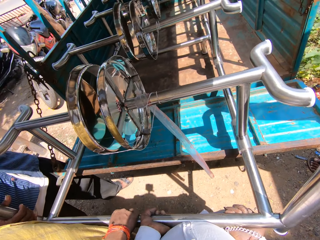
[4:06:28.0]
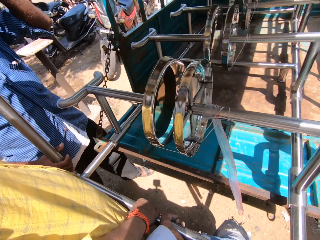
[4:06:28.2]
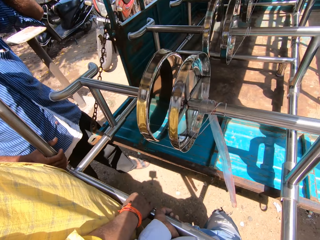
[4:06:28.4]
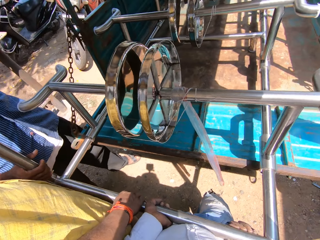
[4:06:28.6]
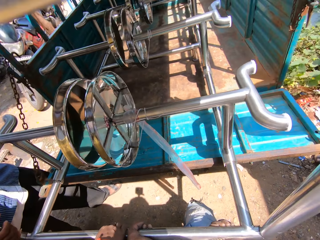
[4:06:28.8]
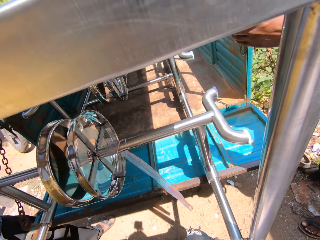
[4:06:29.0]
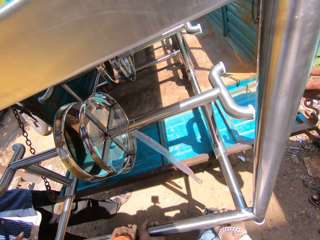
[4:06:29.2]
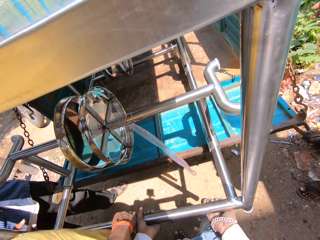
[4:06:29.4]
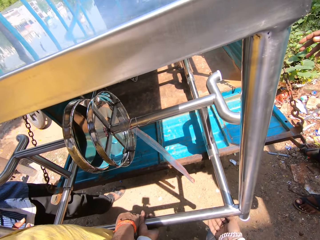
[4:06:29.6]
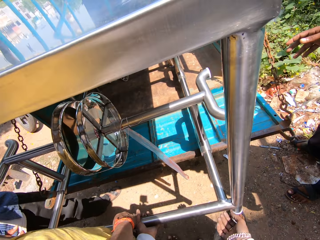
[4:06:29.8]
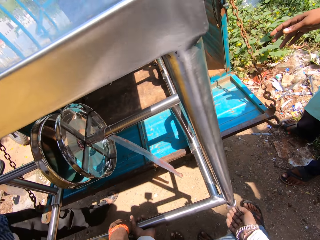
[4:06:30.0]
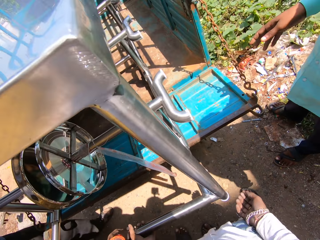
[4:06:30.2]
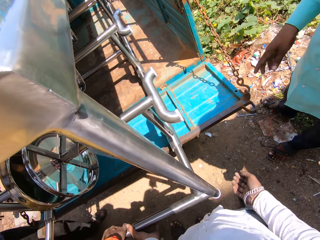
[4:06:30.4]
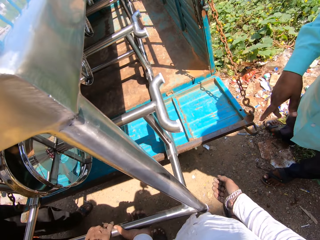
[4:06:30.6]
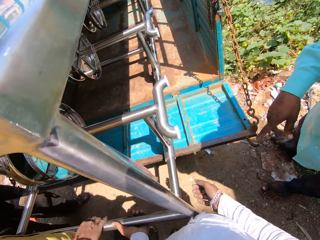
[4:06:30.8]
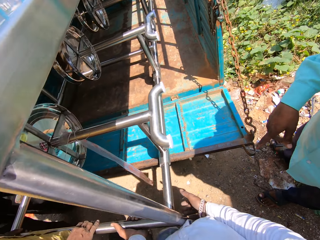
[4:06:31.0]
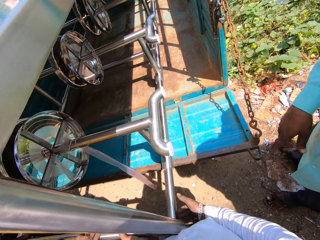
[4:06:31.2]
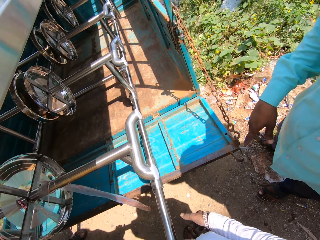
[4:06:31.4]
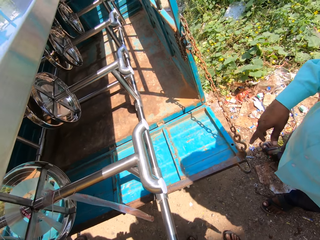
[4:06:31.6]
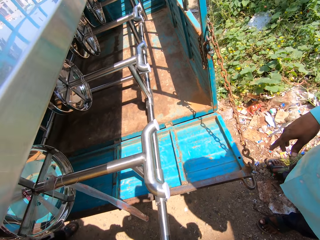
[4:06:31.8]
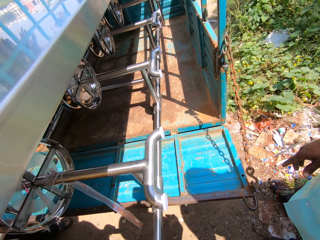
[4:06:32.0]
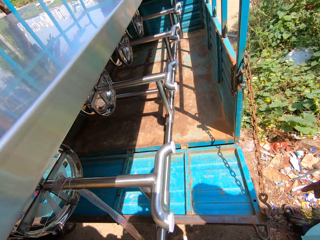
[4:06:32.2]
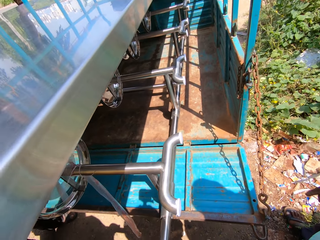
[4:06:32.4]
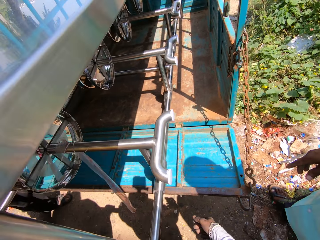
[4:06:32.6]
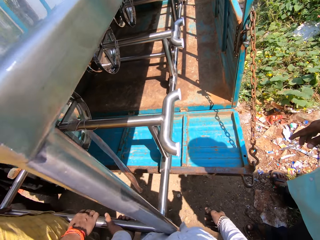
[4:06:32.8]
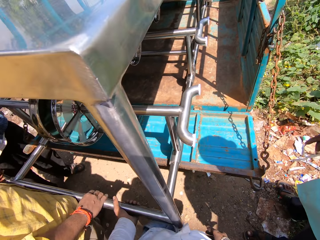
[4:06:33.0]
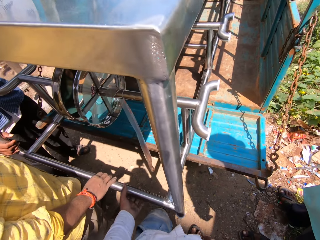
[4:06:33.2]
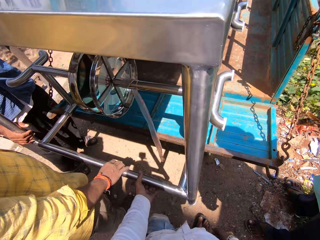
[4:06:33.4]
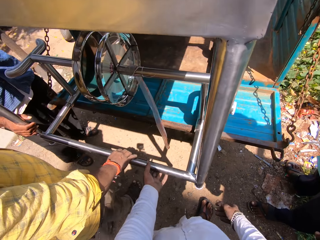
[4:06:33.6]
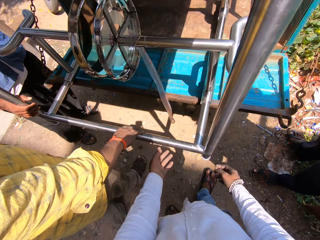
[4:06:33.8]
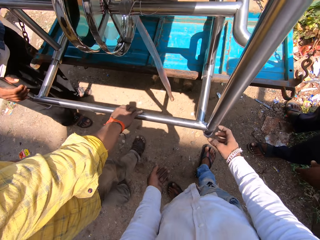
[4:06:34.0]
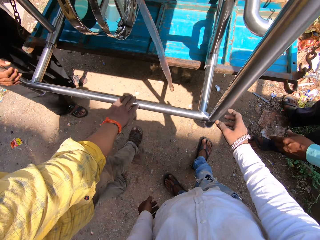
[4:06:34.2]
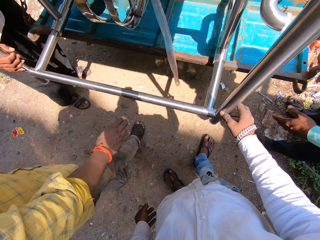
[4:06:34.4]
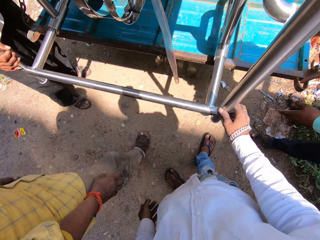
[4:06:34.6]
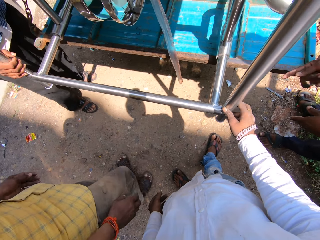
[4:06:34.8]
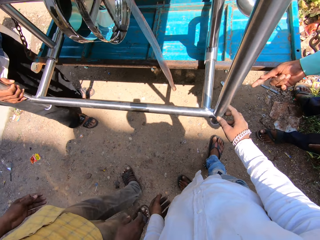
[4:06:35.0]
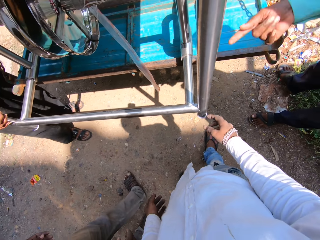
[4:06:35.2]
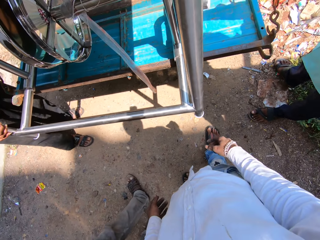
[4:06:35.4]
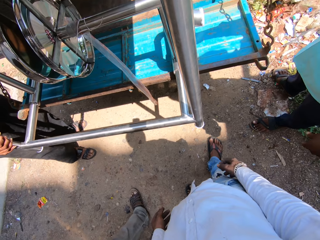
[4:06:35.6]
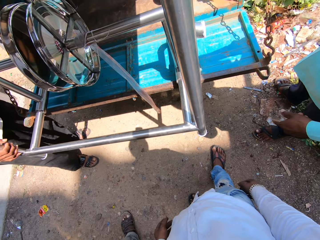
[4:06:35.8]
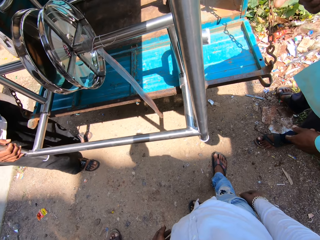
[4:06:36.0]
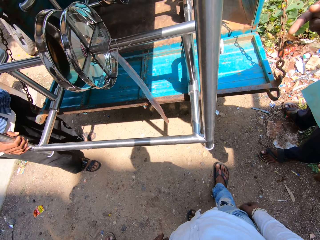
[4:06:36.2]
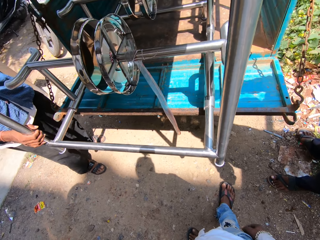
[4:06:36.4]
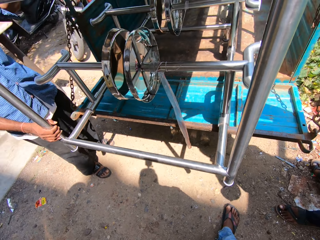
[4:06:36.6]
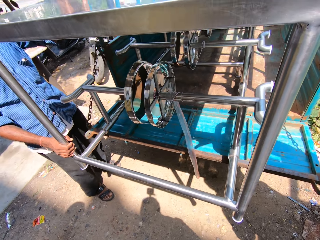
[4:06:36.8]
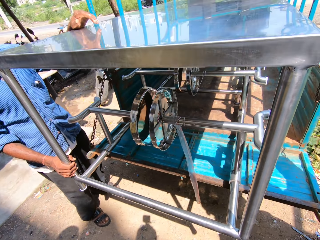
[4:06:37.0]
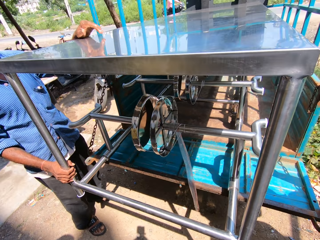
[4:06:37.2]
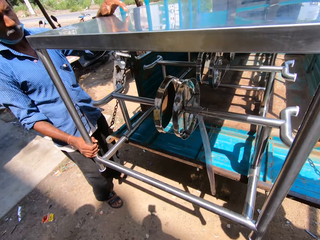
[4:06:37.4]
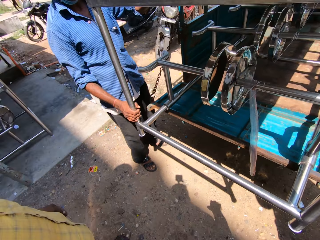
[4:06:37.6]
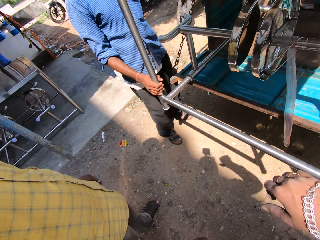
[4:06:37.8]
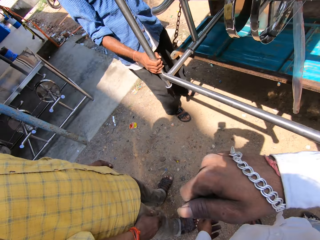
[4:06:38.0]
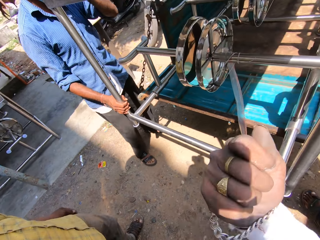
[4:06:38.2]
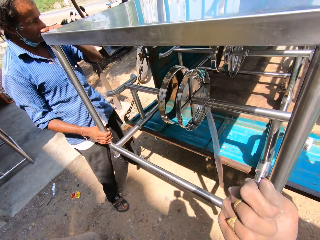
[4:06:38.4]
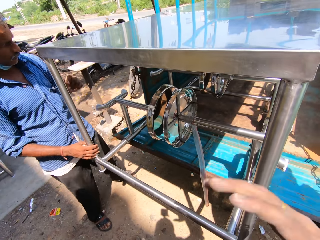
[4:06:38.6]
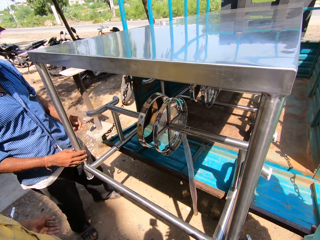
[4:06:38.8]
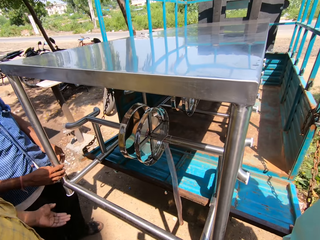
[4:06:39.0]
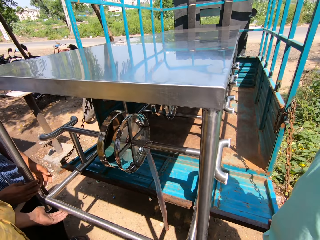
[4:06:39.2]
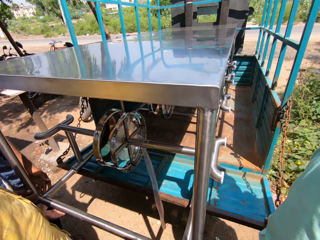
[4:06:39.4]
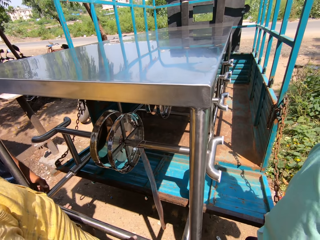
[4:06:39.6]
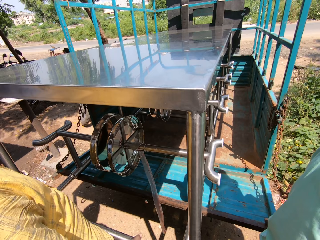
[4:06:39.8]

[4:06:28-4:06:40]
A man points ahead. The man holds the table. The camera wearer looks around.

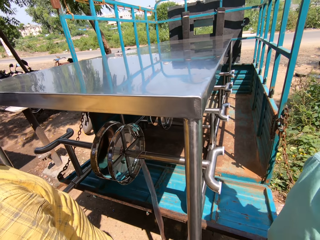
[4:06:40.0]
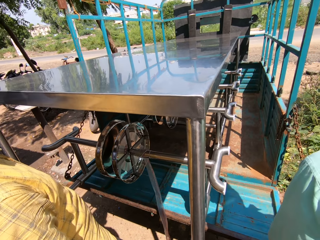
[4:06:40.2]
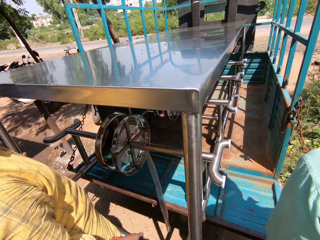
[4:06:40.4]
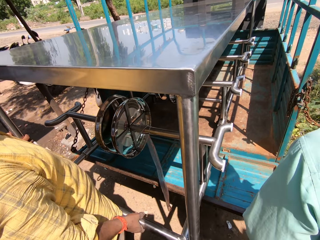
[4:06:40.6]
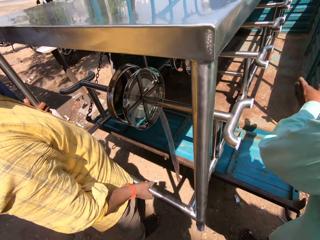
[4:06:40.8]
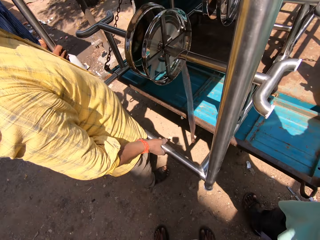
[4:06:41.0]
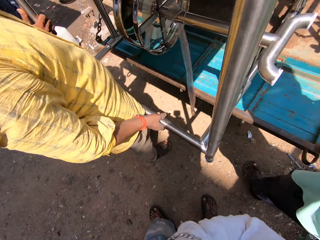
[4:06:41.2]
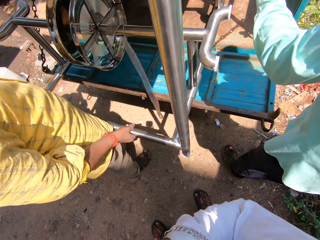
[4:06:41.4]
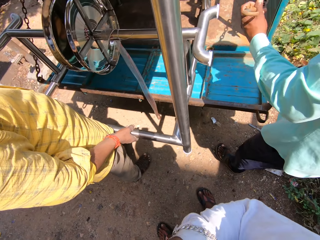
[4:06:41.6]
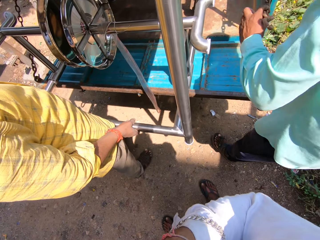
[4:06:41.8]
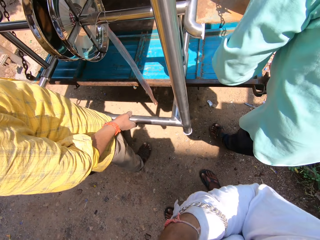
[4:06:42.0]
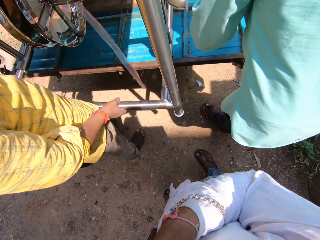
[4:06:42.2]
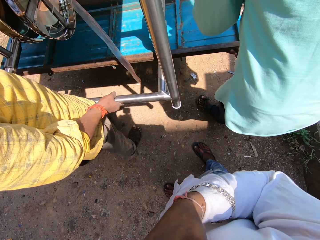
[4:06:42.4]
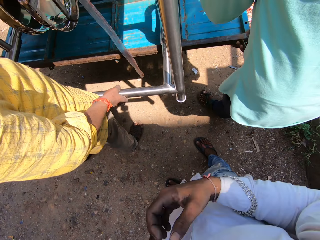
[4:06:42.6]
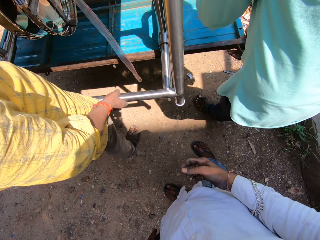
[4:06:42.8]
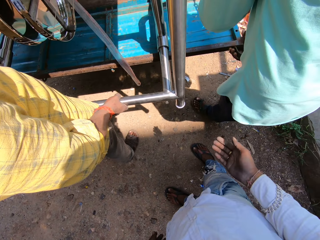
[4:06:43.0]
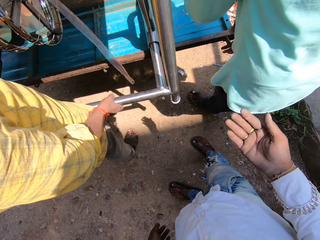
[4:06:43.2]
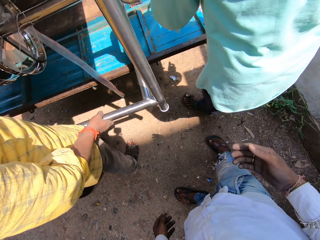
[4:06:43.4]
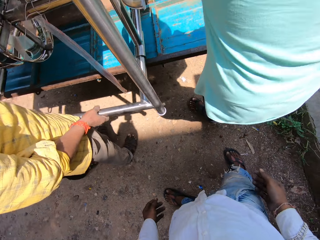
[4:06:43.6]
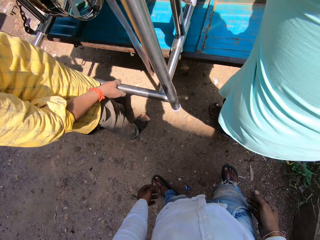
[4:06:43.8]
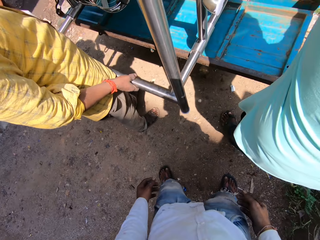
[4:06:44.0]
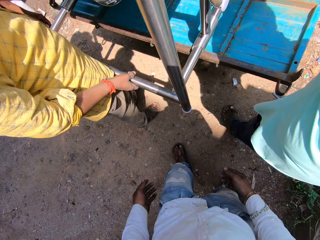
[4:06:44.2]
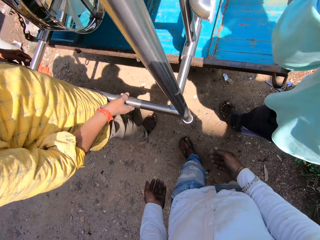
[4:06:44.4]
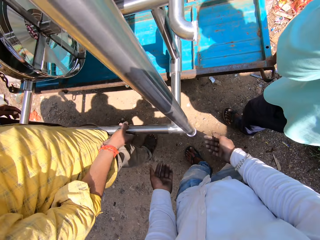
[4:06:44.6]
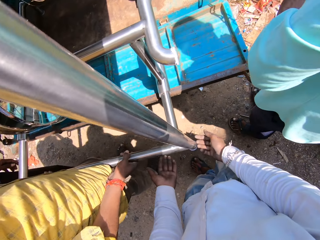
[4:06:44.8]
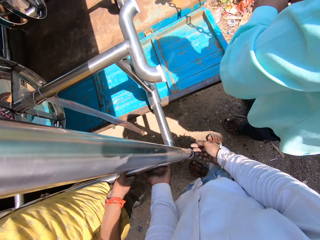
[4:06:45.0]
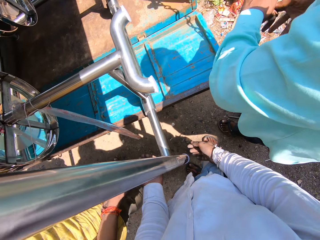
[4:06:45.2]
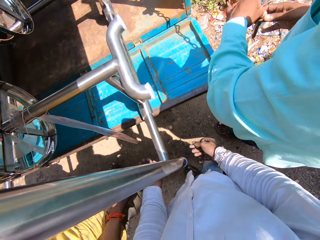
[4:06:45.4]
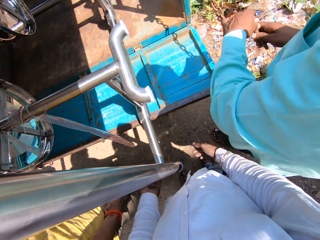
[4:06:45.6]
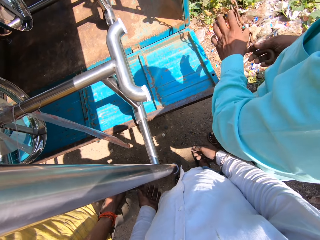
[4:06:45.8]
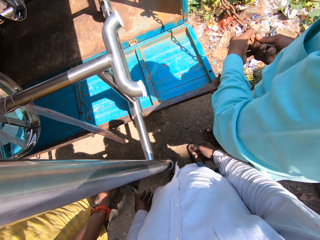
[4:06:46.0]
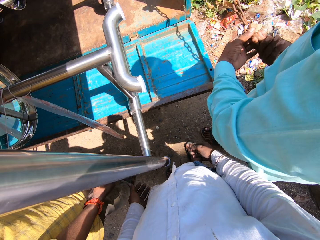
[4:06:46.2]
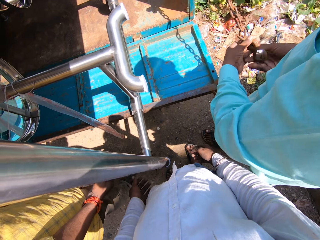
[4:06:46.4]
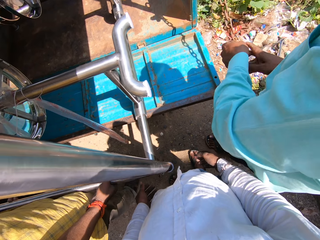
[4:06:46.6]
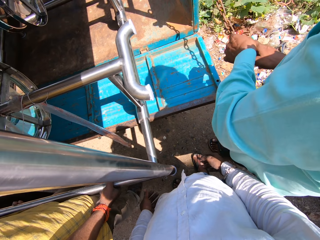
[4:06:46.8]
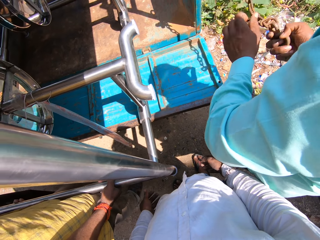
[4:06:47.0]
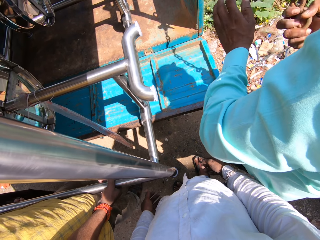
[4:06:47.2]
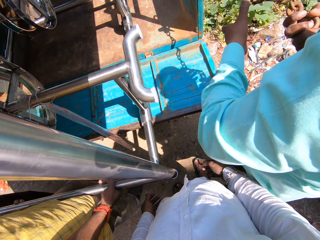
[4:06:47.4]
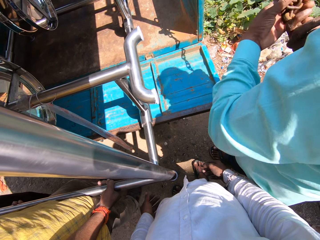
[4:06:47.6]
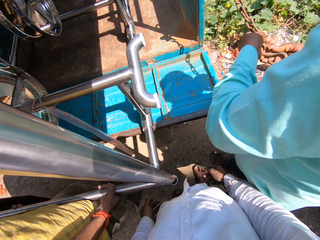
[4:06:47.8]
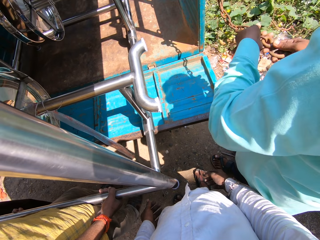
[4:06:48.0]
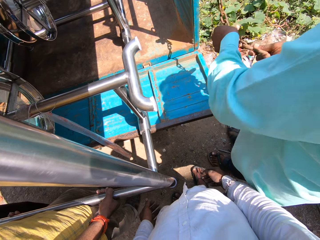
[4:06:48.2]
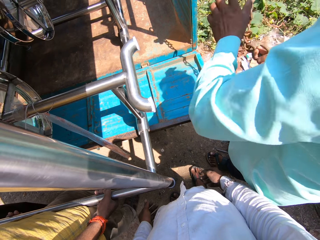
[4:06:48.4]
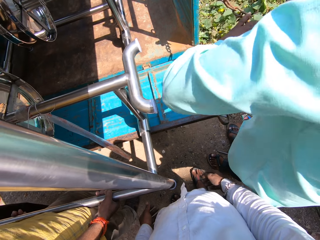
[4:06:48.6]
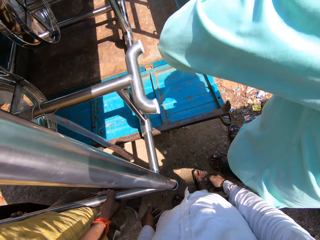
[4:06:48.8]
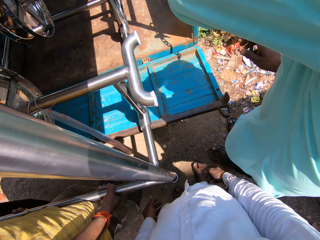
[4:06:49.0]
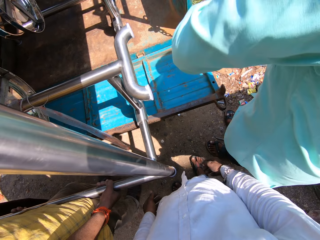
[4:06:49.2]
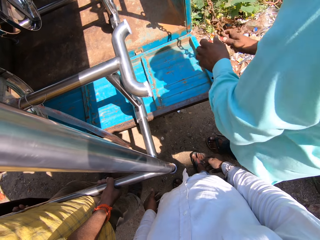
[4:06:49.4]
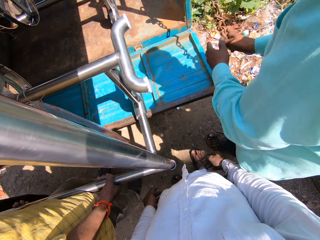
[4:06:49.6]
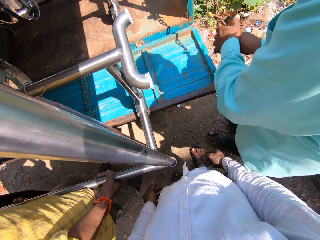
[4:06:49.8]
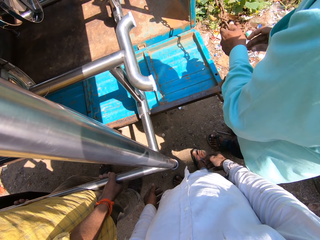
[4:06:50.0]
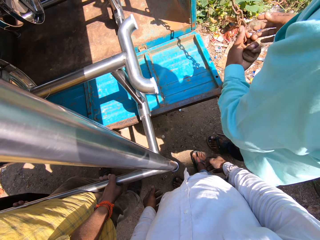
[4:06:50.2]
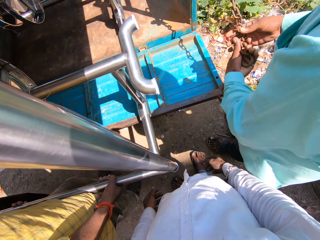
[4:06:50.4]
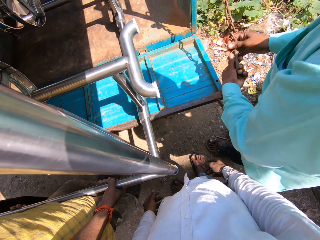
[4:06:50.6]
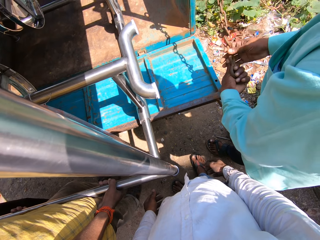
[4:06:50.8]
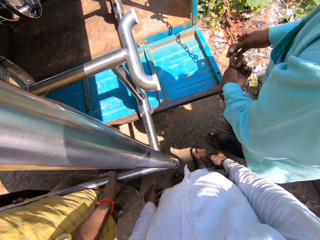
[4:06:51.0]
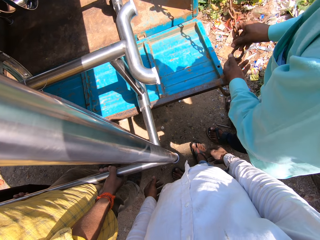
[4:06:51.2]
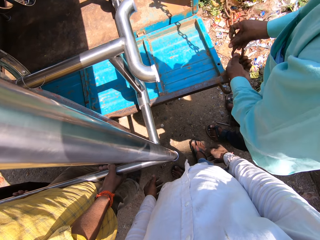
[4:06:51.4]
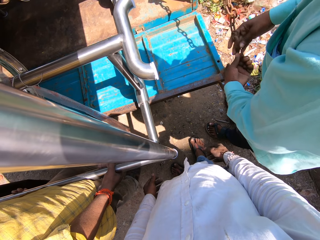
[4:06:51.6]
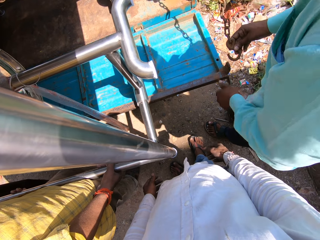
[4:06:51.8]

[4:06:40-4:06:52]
A man closes the truck door. The man attaches the chain in the car. The camera wearer swings the hand. They stare at the truck door. The man adjusts the chain.
